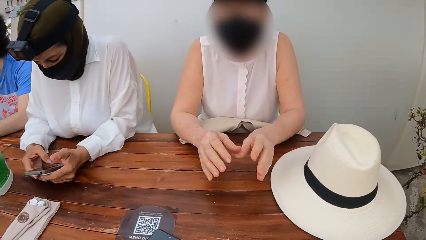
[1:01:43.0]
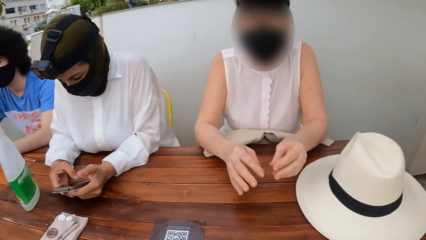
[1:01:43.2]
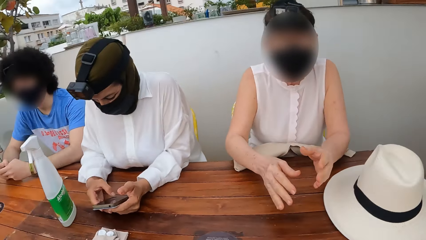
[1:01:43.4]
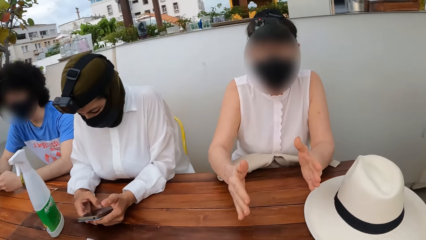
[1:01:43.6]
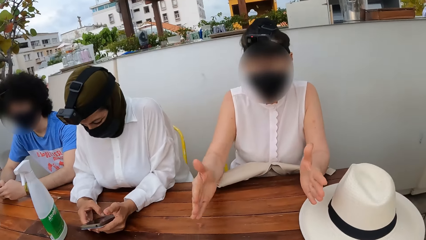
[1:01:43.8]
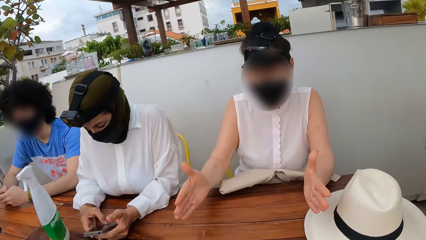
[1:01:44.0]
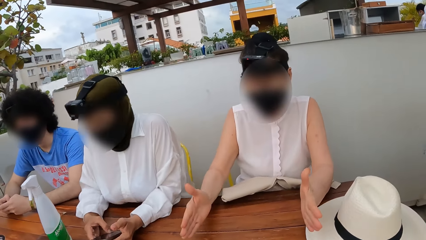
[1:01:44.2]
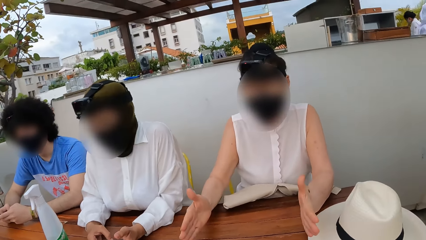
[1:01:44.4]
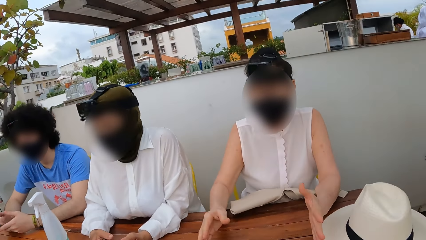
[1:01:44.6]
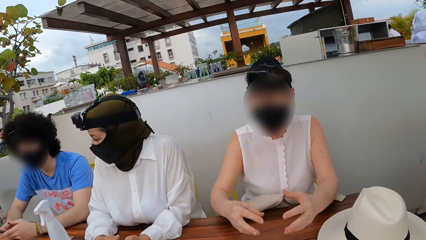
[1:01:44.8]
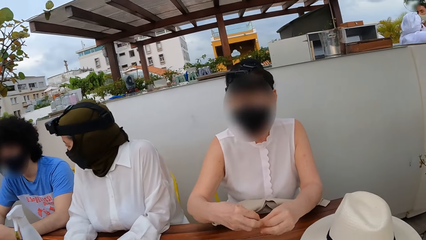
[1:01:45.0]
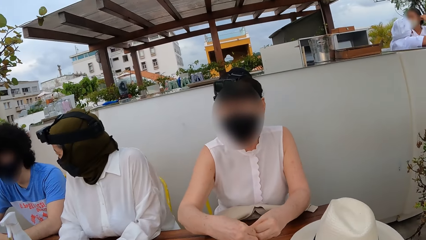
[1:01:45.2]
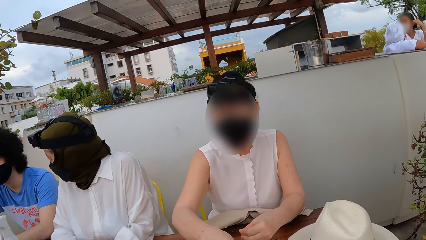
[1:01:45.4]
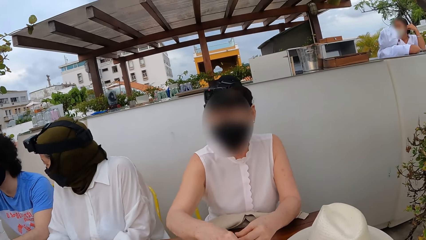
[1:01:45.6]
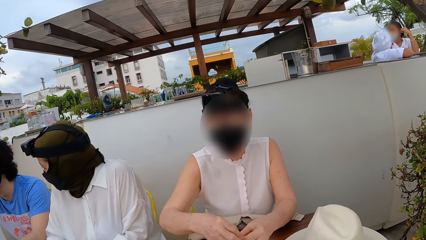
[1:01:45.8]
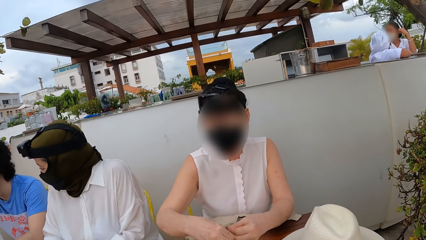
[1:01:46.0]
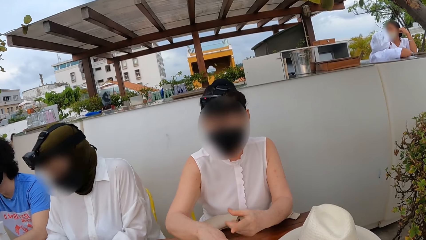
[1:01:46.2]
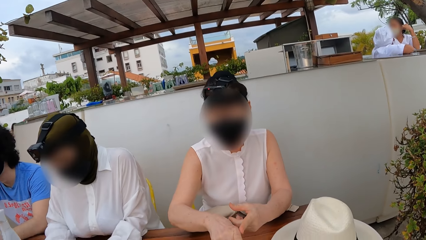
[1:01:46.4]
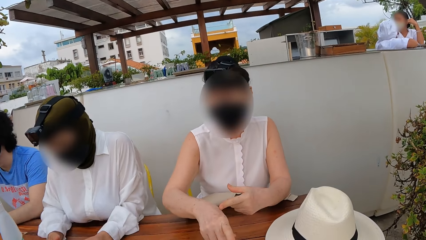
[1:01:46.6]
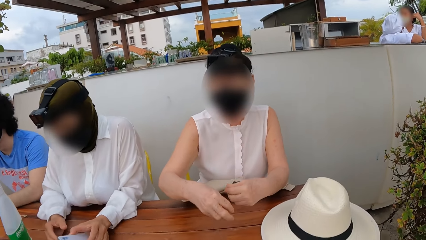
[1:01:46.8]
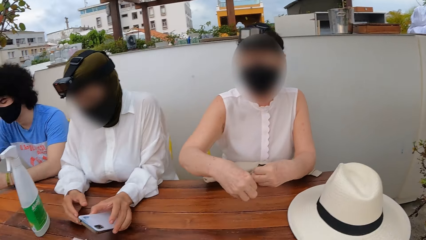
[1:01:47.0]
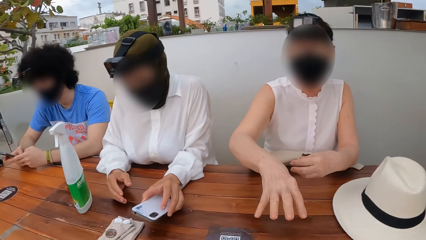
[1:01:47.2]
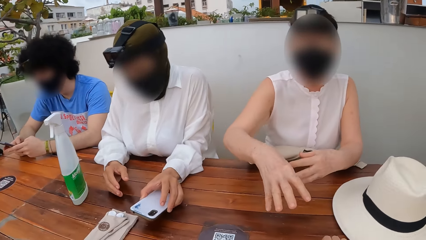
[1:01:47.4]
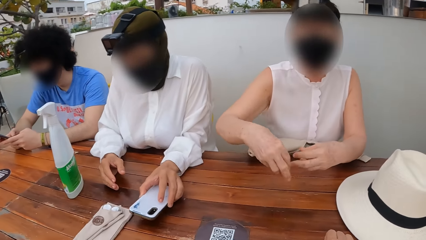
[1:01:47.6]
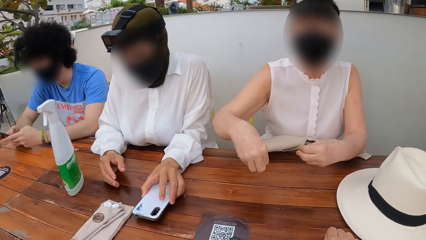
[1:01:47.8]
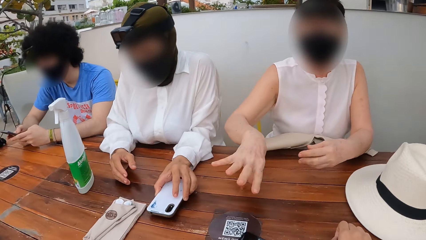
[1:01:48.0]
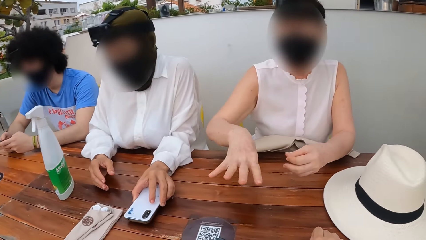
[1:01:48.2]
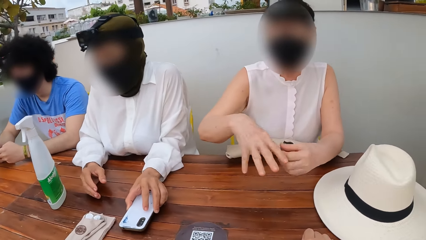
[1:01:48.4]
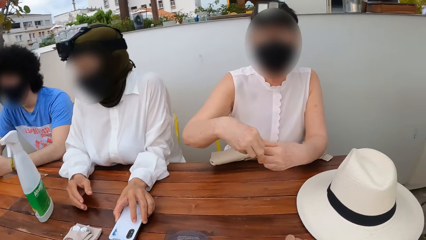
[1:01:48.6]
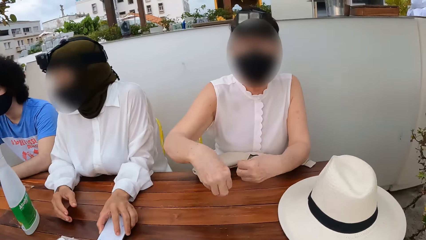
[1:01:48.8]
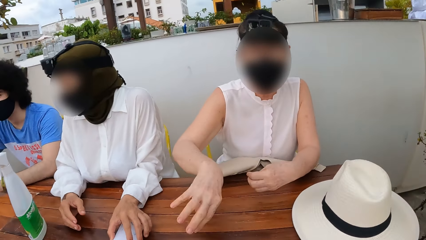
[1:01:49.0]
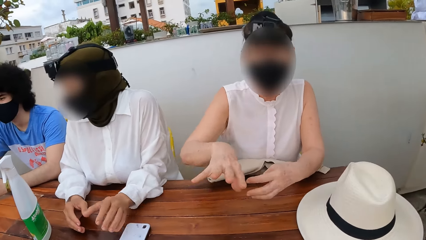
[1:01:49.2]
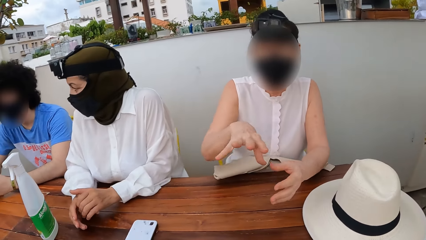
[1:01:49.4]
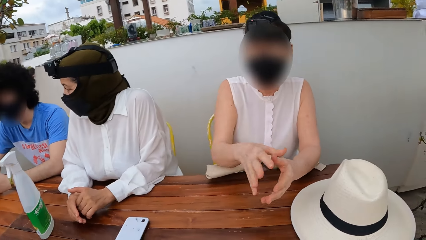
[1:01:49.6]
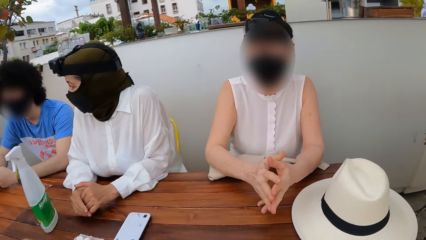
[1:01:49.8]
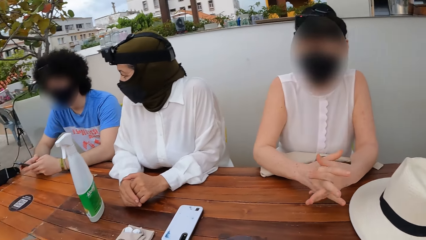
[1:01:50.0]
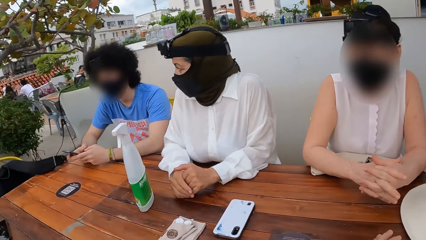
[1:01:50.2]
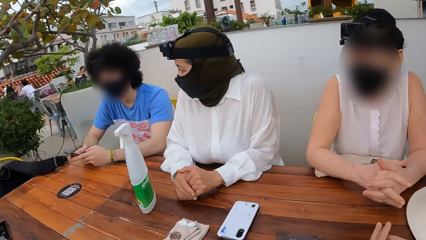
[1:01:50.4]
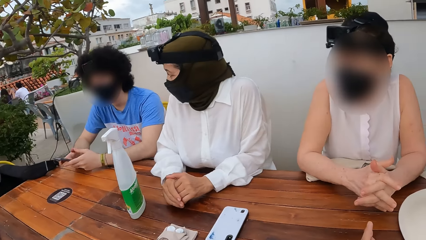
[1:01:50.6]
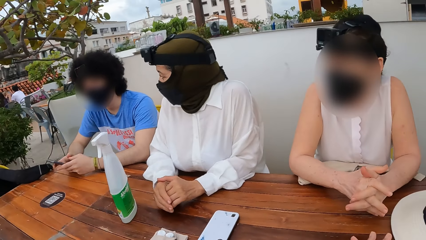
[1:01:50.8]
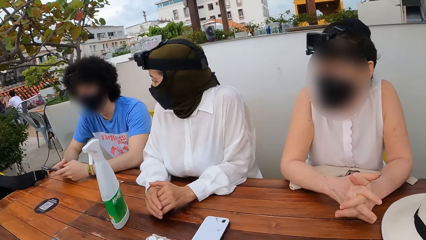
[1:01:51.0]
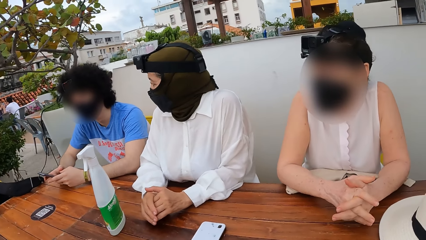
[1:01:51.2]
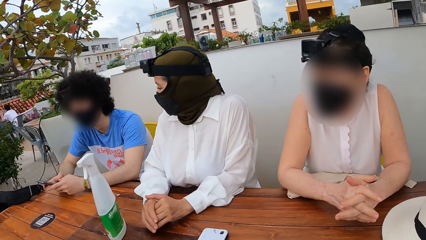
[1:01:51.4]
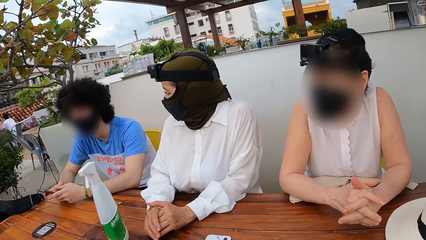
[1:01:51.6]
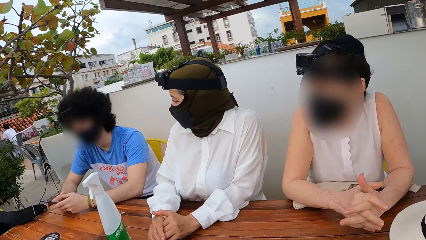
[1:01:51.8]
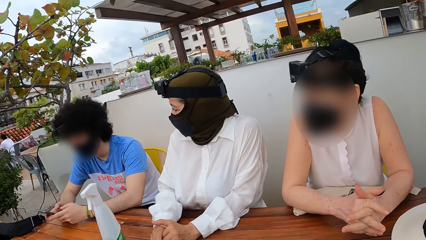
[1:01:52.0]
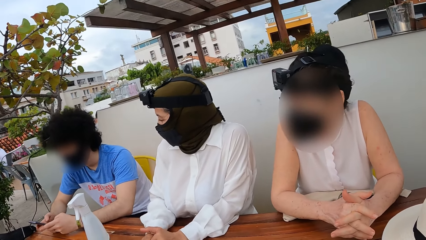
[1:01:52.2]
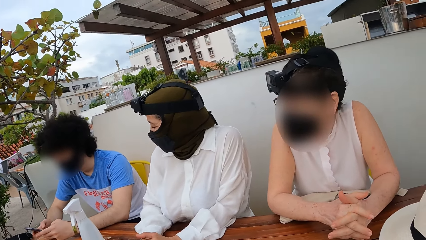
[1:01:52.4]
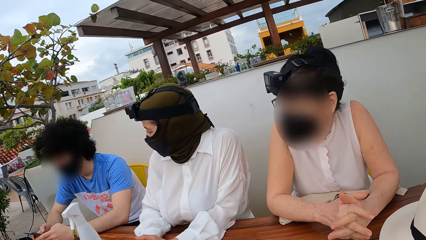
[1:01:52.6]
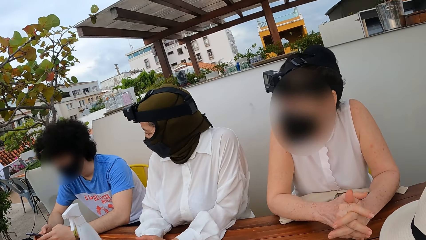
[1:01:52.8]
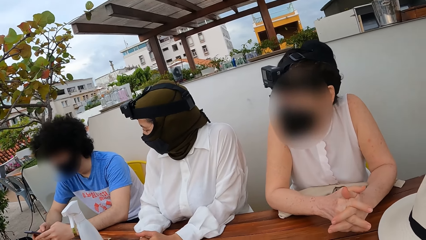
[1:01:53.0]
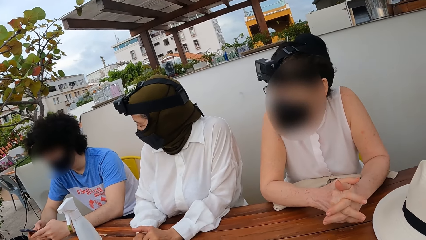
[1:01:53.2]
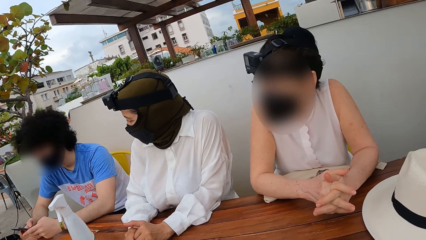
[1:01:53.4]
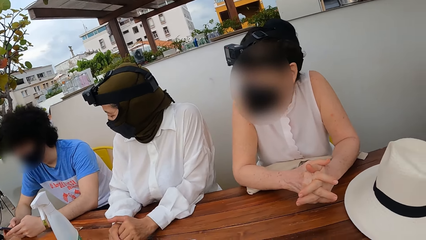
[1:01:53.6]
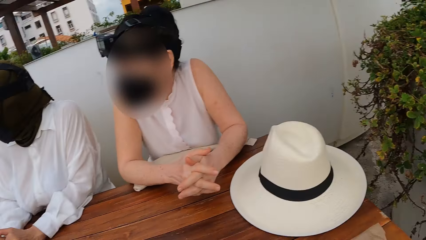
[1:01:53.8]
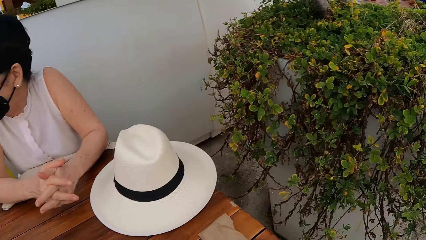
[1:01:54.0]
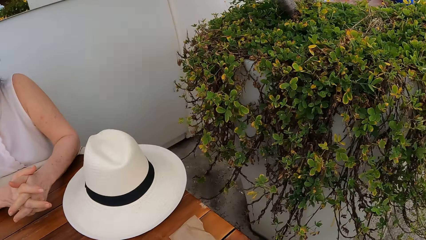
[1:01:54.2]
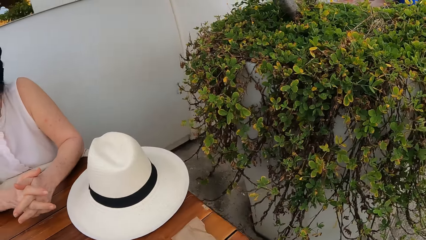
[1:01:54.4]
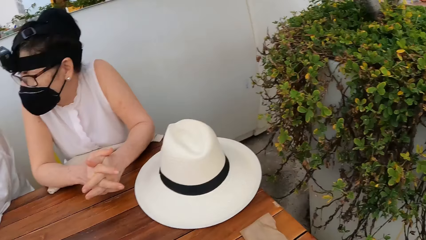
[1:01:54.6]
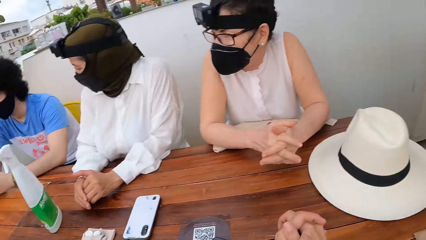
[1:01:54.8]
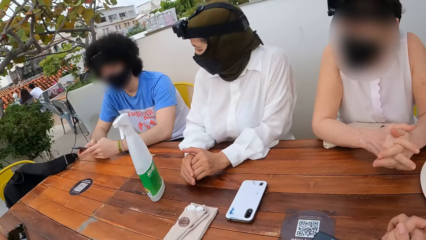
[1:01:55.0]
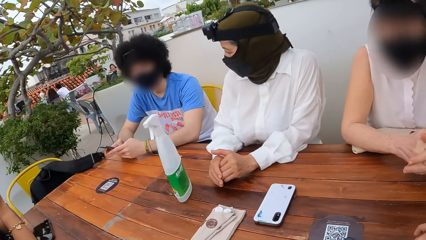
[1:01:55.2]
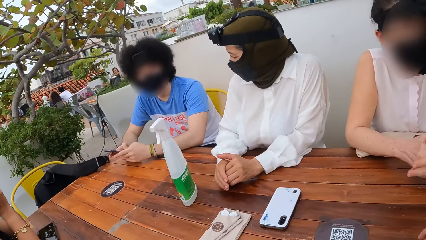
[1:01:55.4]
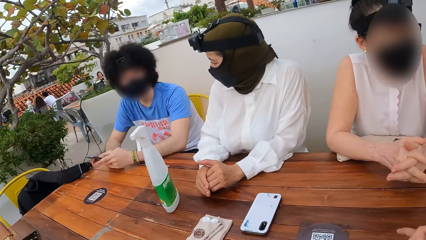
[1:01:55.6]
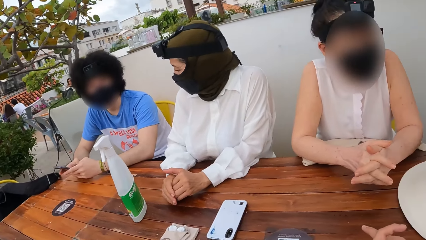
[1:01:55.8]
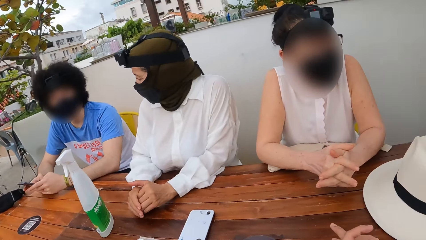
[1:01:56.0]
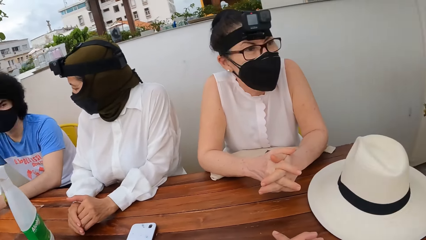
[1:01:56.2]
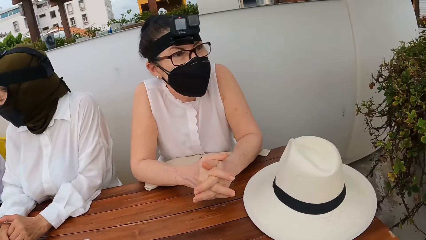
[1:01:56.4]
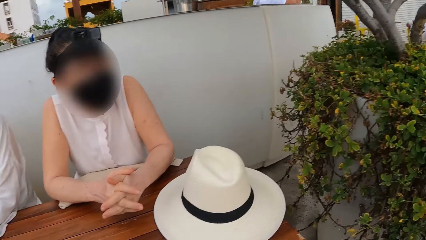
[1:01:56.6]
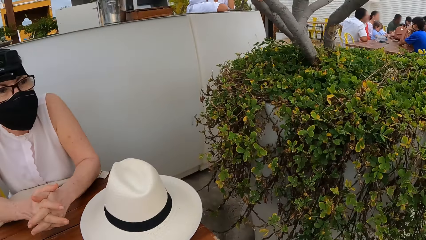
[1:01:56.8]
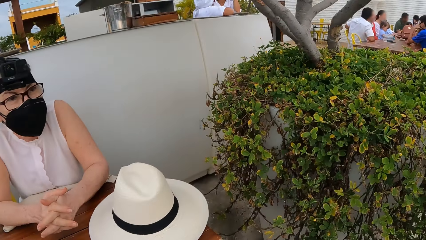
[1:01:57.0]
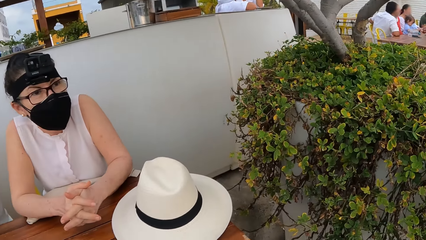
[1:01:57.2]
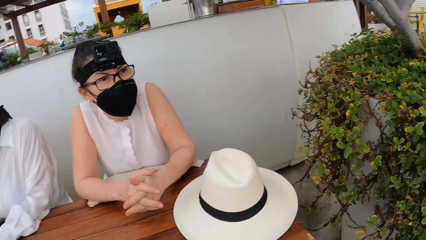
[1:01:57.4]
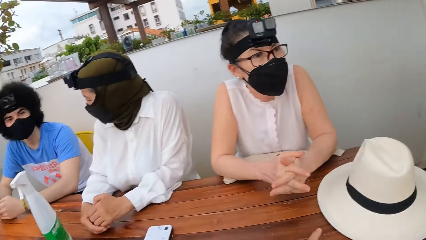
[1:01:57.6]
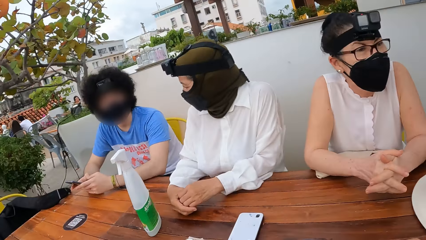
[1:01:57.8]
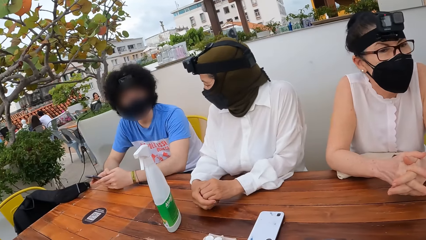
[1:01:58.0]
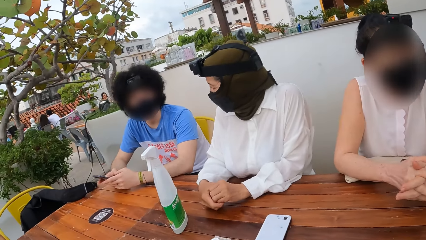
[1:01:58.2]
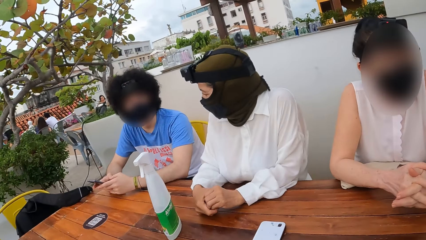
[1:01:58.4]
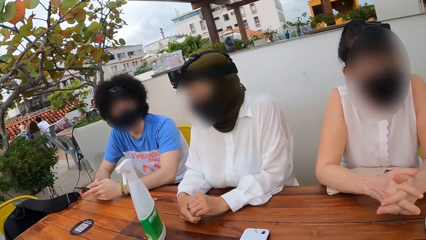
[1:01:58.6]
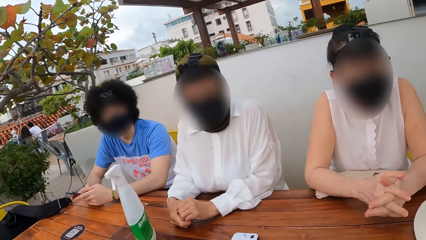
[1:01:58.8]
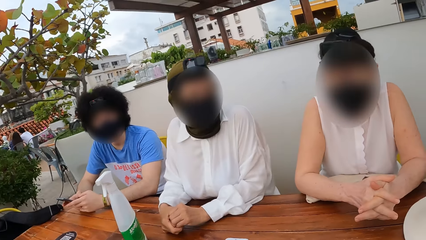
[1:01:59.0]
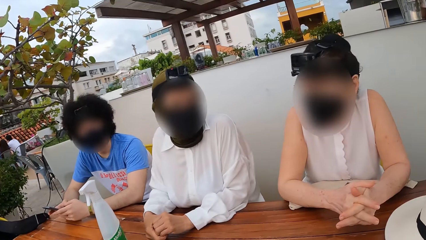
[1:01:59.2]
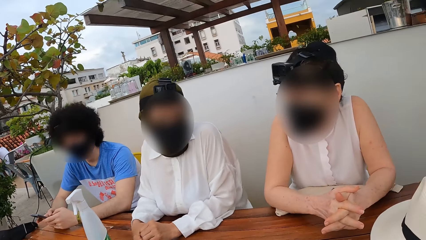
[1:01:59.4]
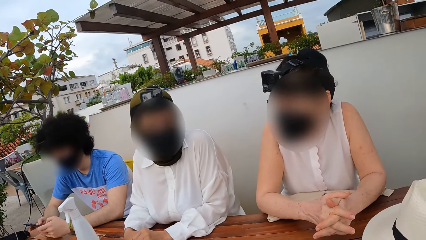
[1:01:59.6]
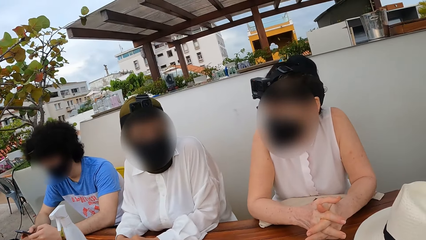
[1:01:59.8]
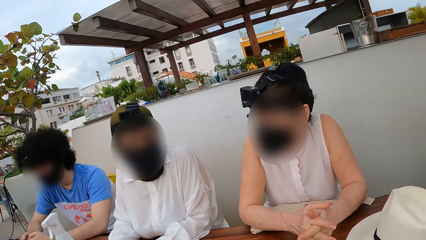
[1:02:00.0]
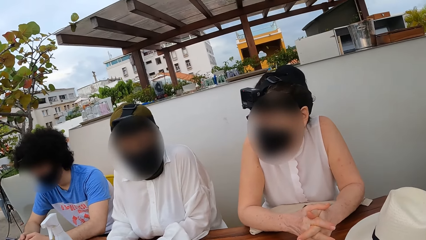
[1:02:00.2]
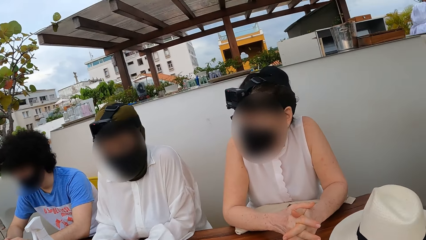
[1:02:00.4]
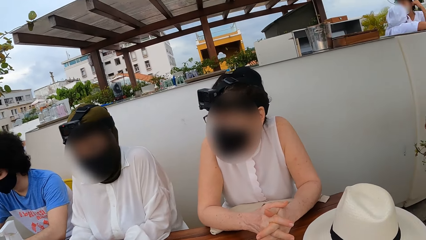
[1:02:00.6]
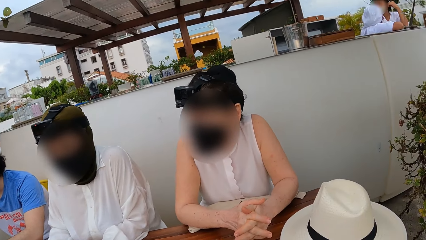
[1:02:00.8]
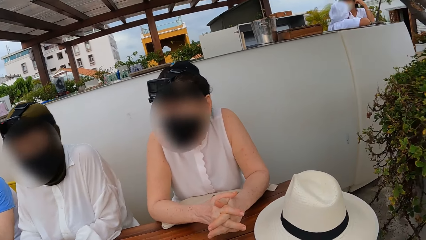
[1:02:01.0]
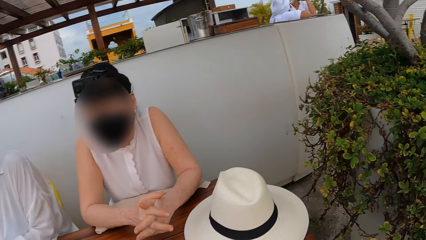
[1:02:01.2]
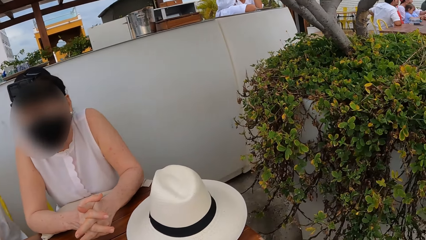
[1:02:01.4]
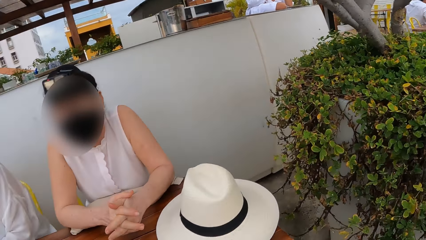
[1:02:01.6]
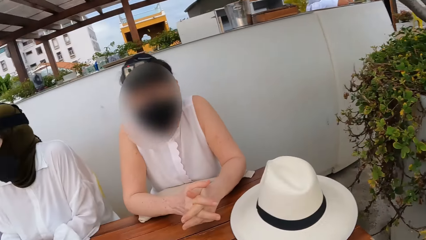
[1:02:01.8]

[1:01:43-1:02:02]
A person places a phone on the table. A woman interacts with a man. The camera wearer looks around. They interact with another woman.
